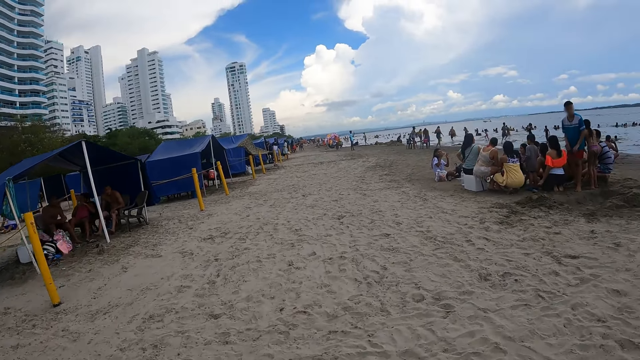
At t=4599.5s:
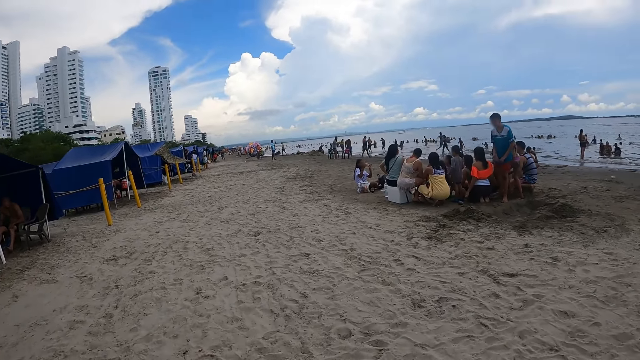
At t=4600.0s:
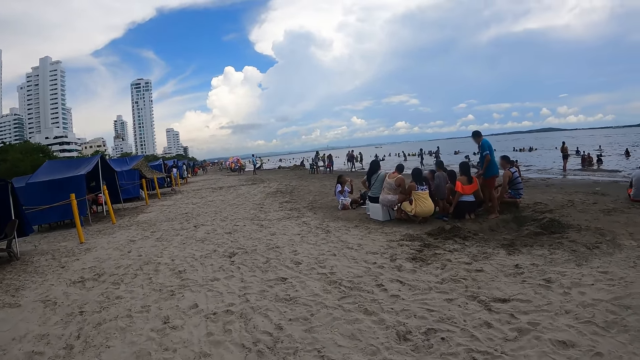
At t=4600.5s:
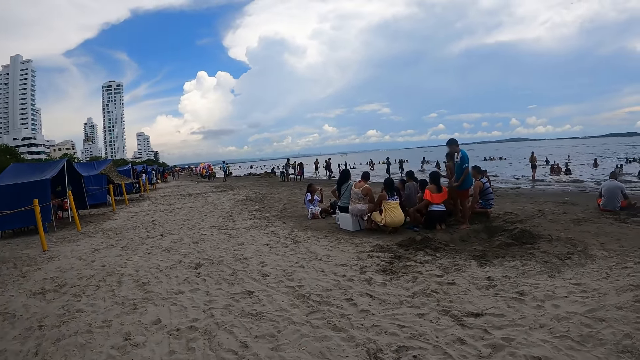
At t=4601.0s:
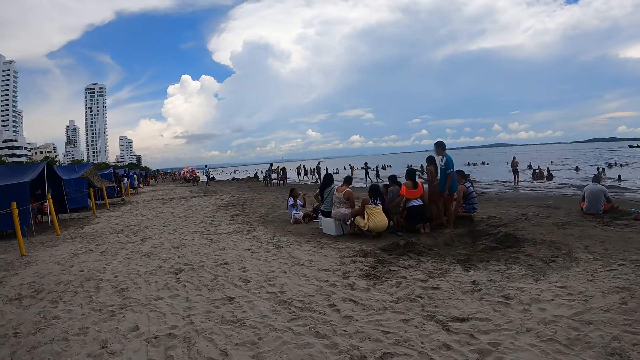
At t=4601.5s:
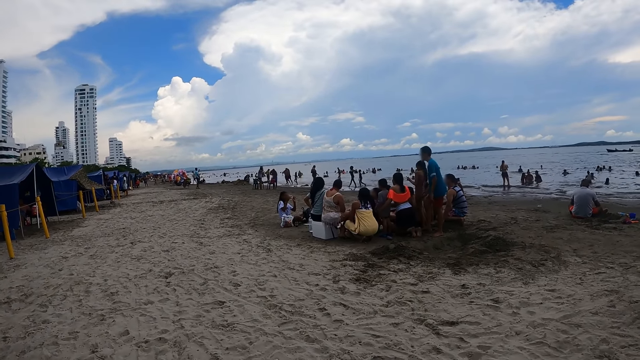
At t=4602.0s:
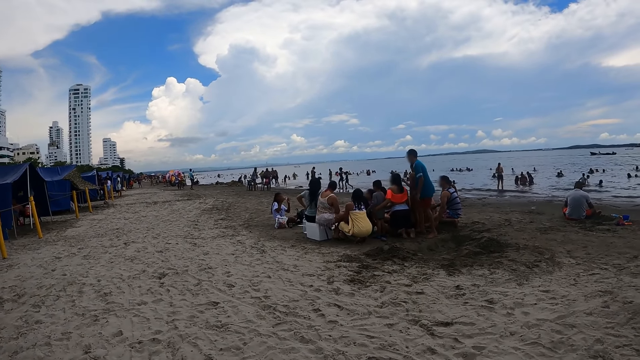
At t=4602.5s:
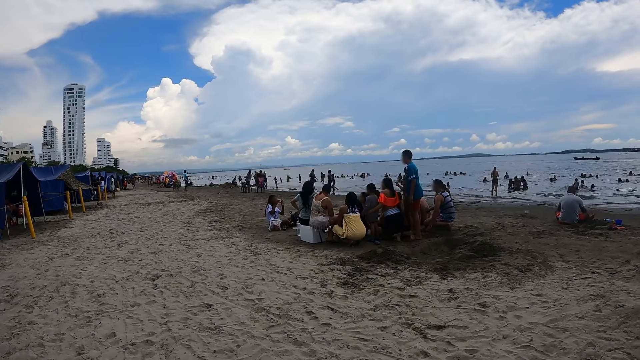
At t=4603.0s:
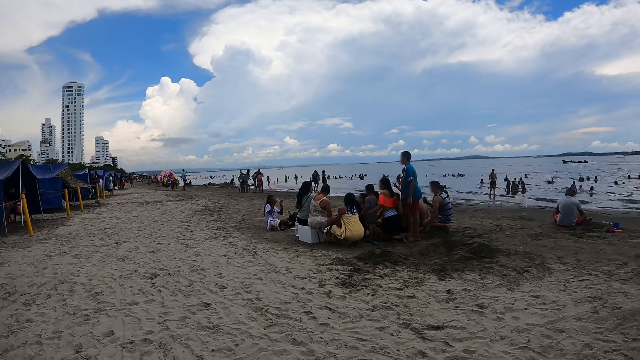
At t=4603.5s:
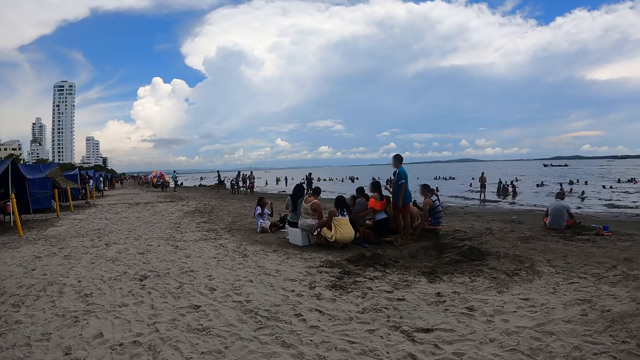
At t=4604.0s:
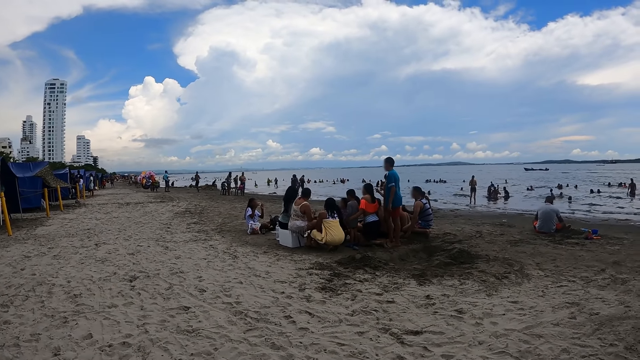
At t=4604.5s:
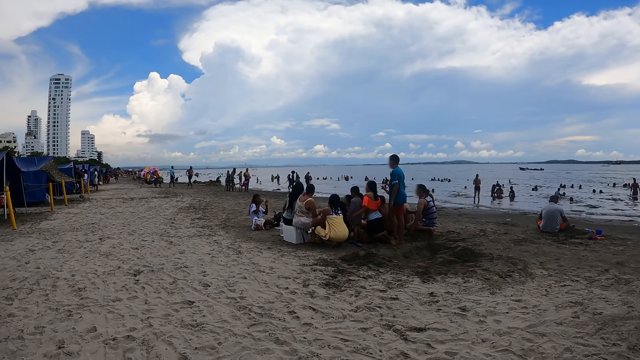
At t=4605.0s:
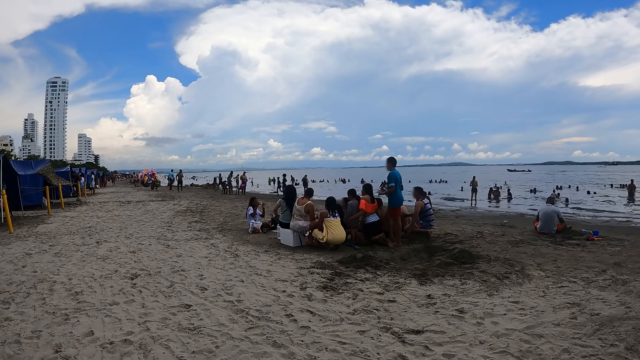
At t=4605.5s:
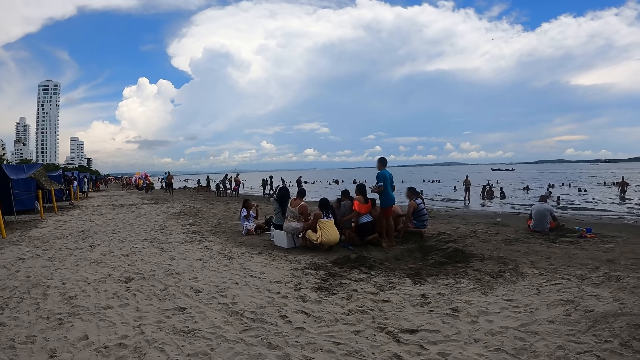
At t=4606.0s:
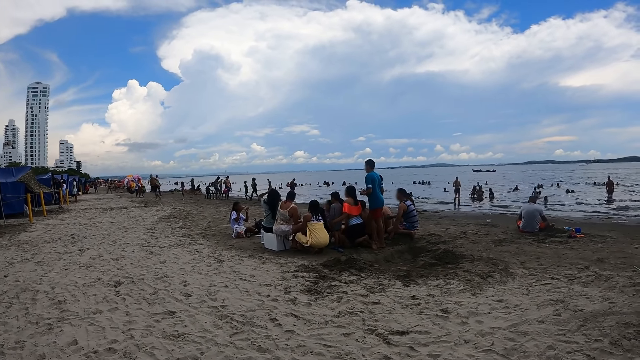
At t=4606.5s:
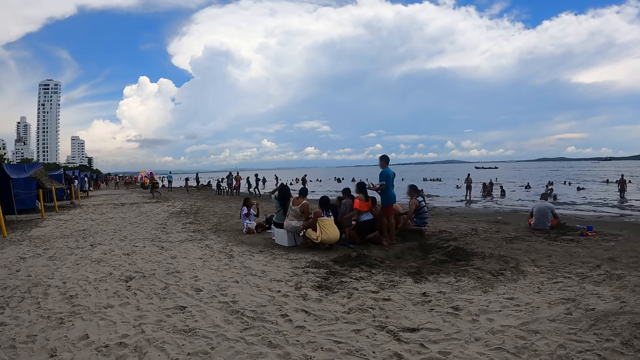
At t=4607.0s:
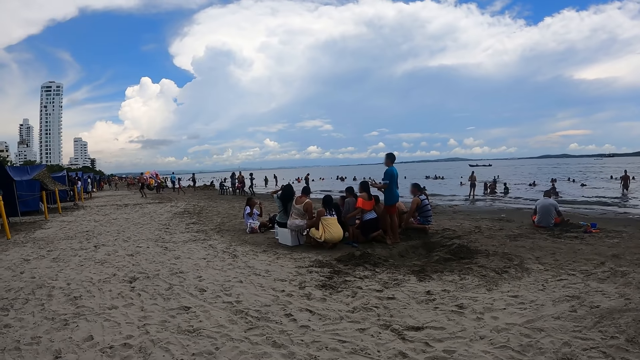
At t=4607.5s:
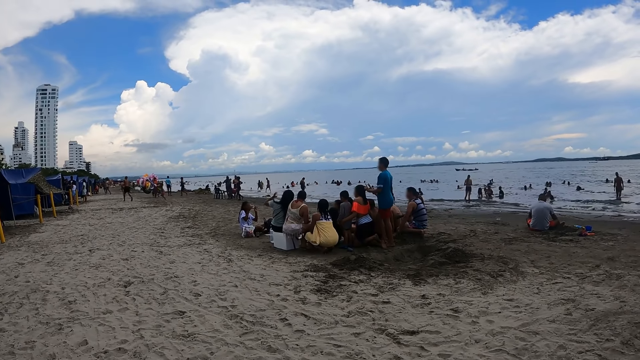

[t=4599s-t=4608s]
The camera wearer stops. They stare at the people. They look around the beach.

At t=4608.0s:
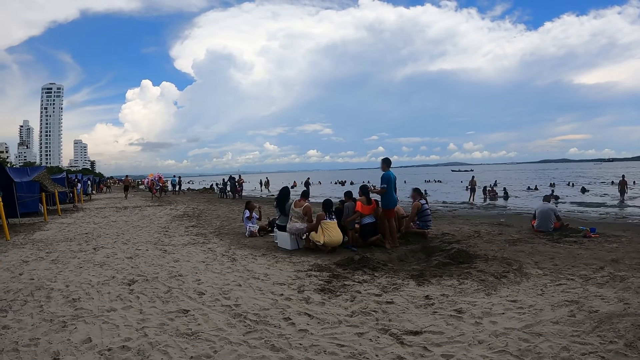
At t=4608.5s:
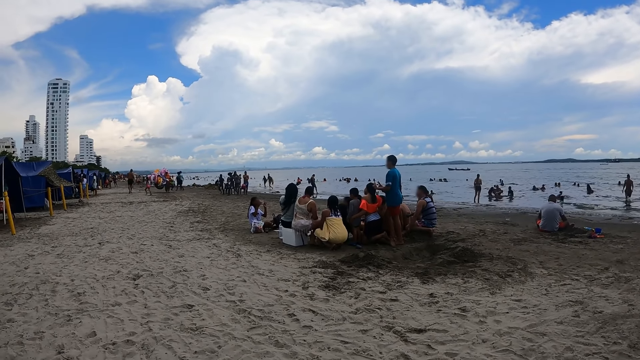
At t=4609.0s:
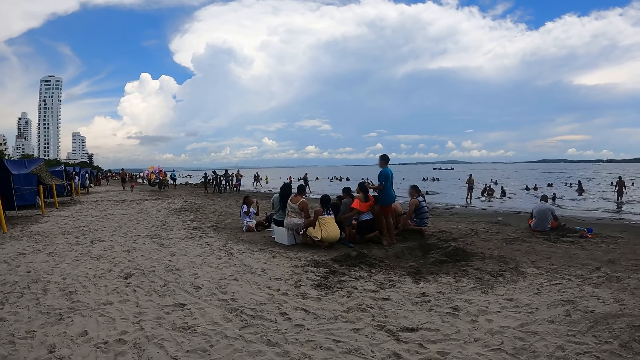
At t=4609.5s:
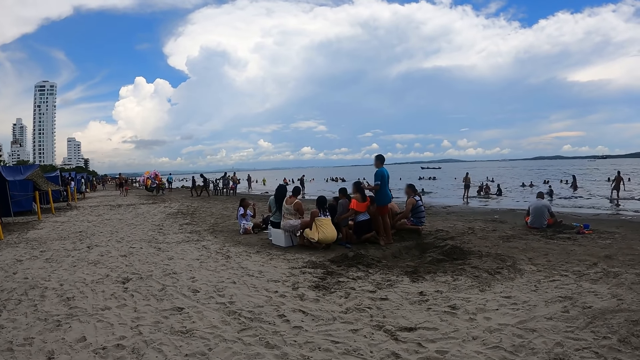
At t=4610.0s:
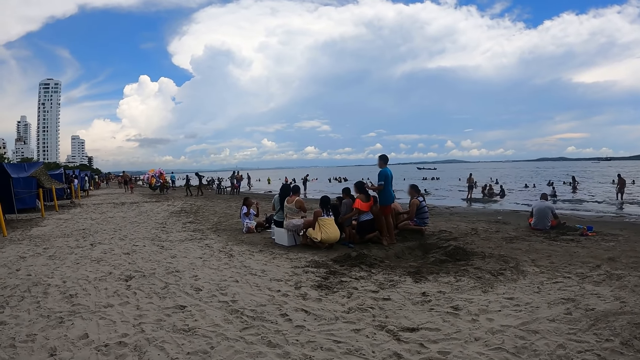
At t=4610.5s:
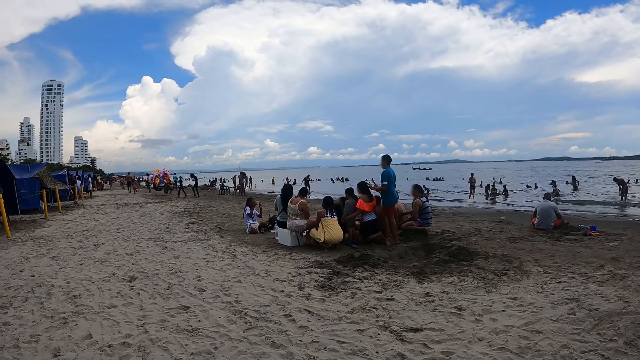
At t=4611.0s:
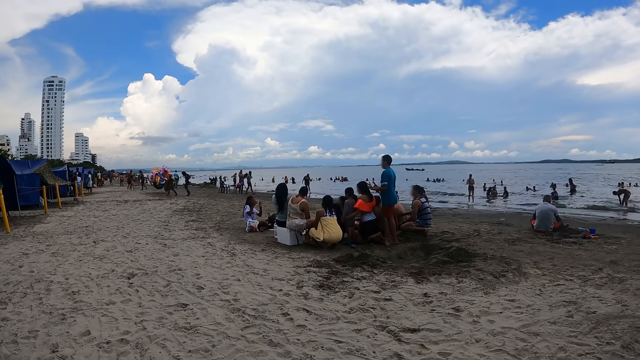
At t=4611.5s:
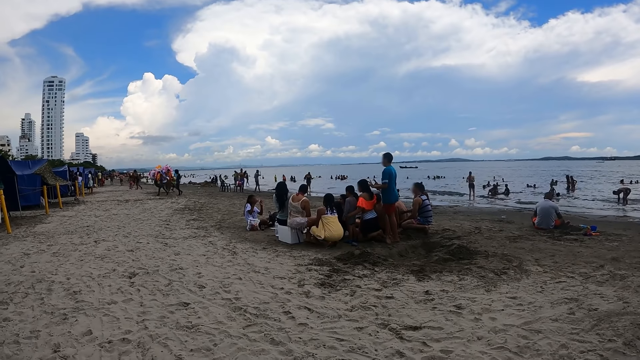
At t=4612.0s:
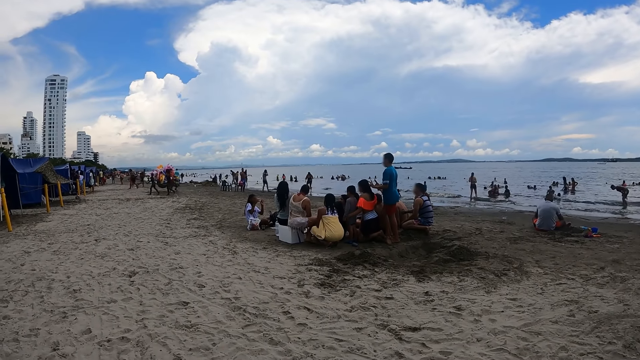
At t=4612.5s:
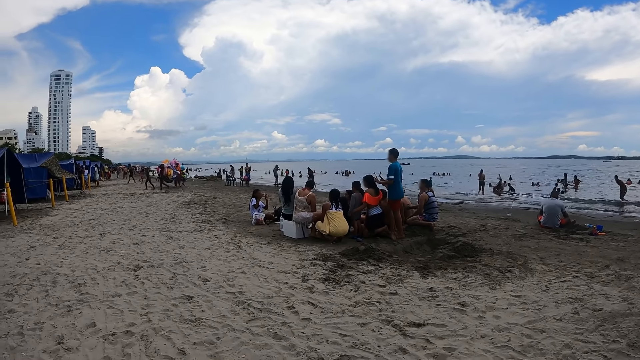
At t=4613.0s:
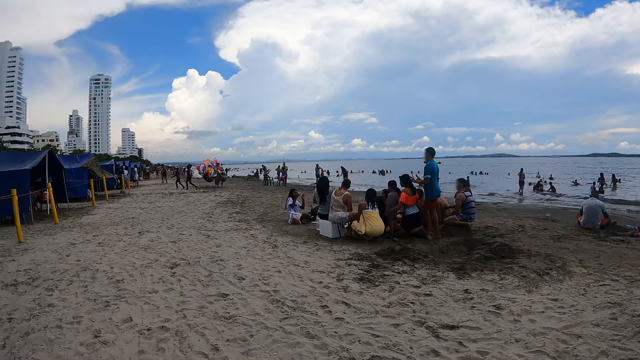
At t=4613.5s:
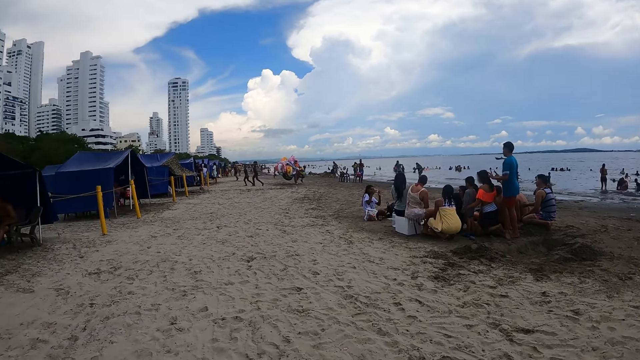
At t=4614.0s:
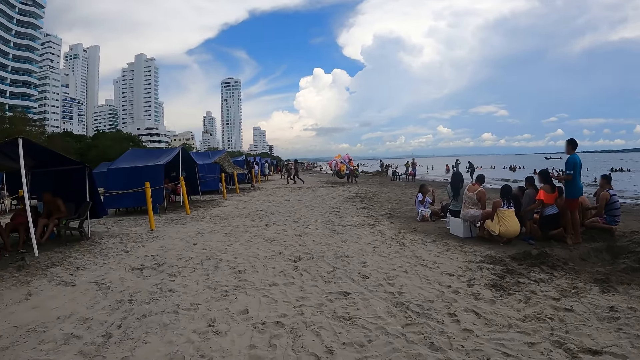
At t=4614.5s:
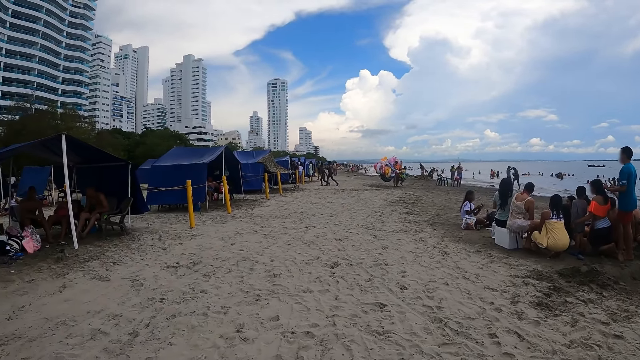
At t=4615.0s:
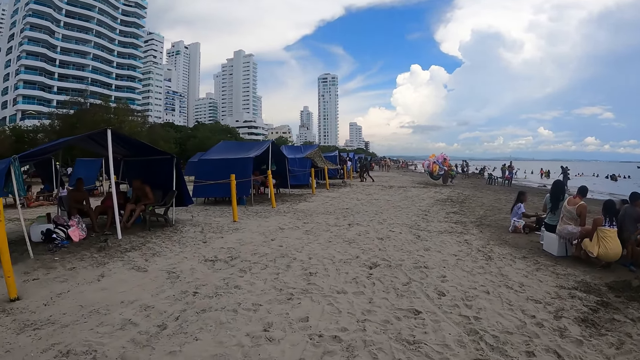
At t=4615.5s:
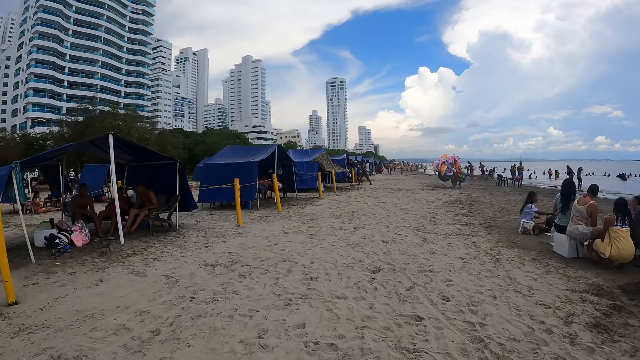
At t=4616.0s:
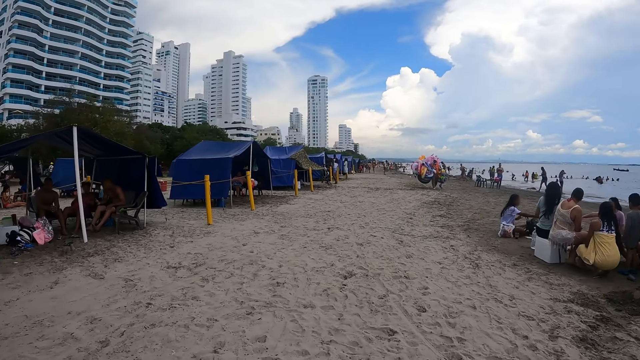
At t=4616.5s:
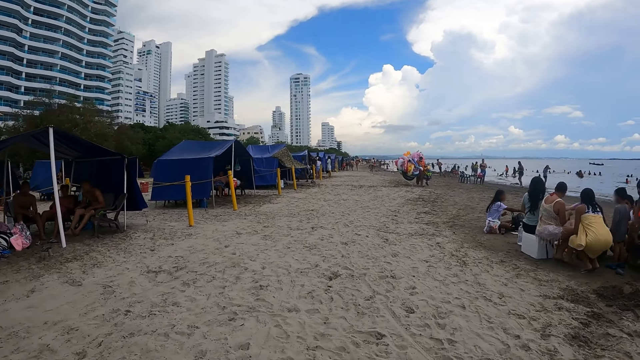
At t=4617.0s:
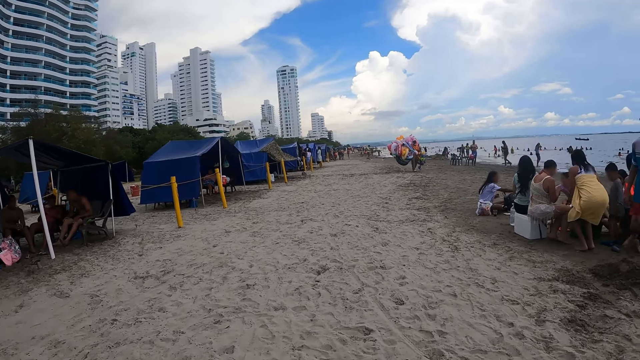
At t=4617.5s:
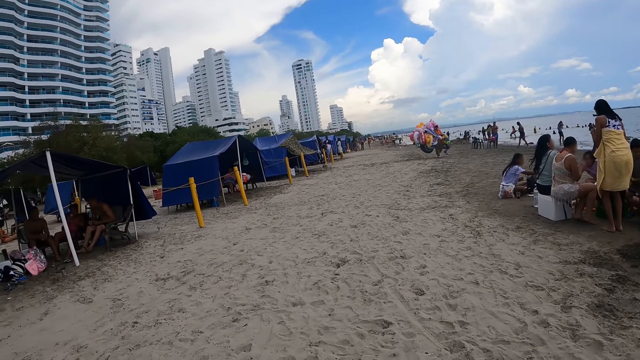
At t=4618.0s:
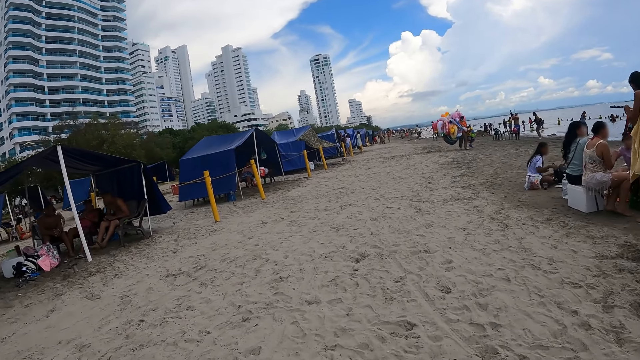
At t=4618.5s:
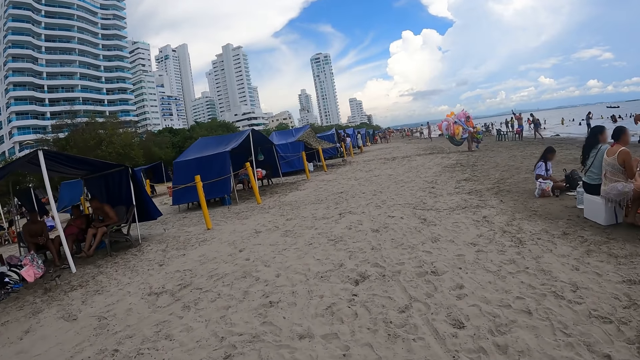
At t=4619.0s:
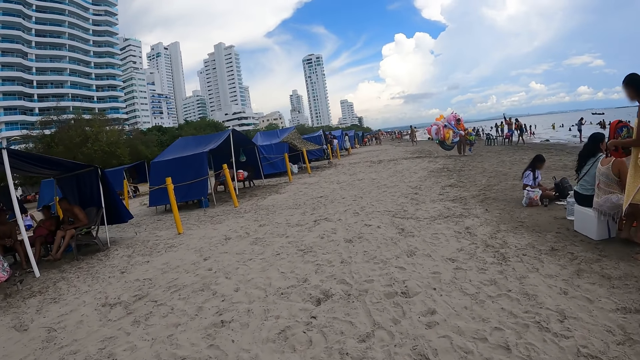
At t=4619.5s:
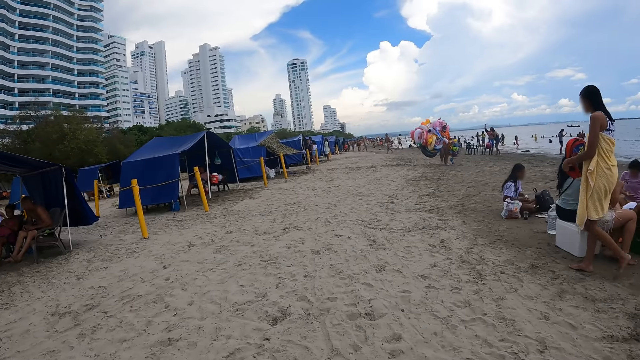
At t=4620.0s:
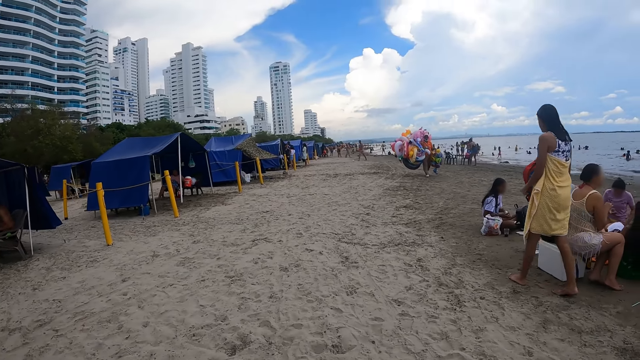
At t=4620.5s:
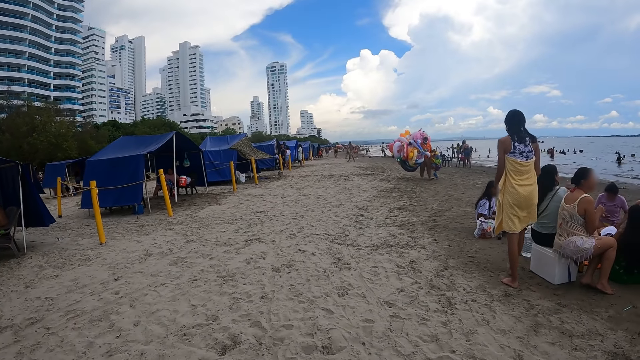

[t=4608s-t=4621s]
The camera wearer stands on the beach. They look around. They walk along the beach.
